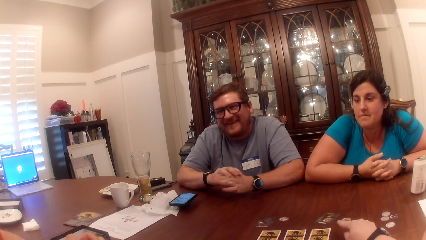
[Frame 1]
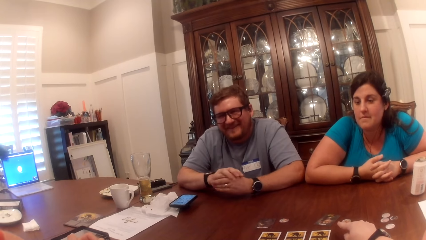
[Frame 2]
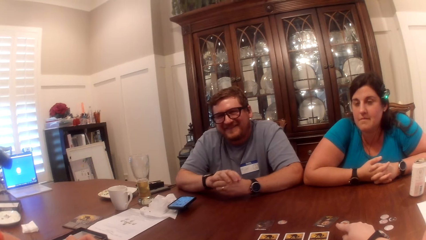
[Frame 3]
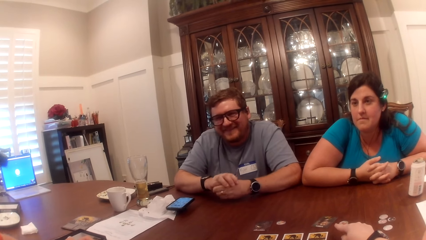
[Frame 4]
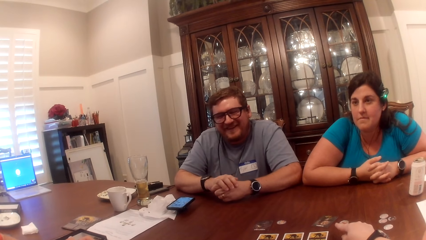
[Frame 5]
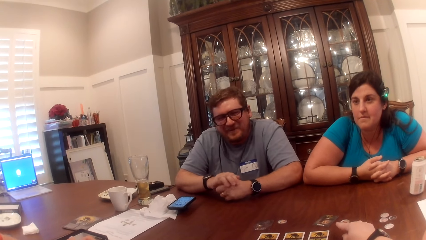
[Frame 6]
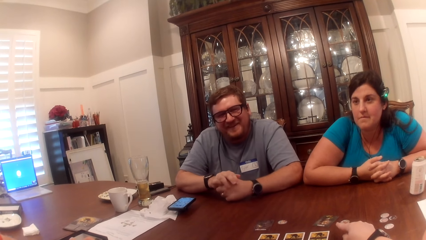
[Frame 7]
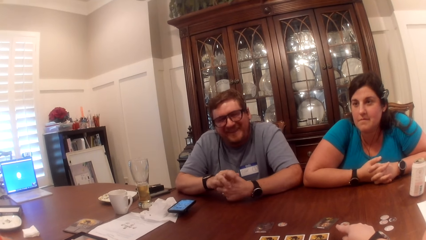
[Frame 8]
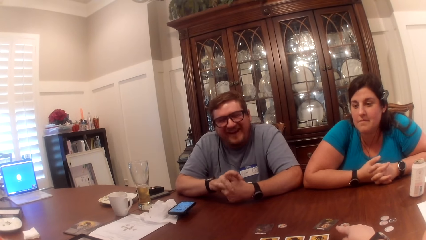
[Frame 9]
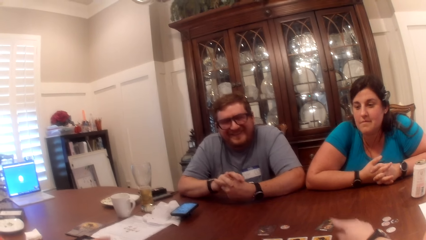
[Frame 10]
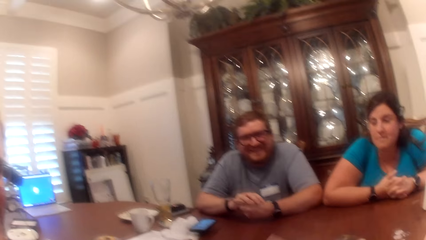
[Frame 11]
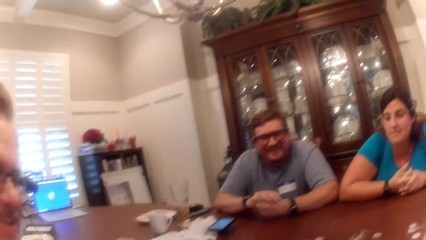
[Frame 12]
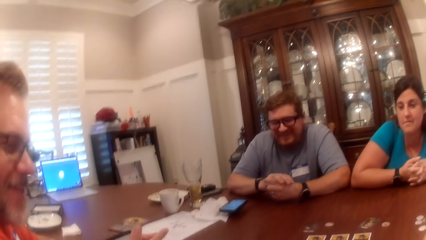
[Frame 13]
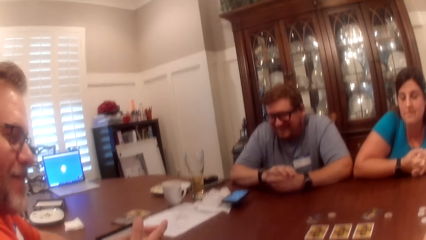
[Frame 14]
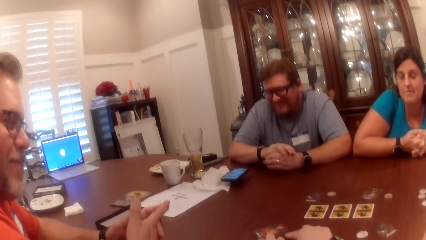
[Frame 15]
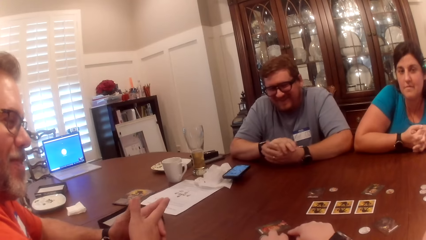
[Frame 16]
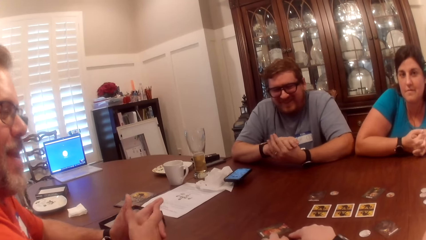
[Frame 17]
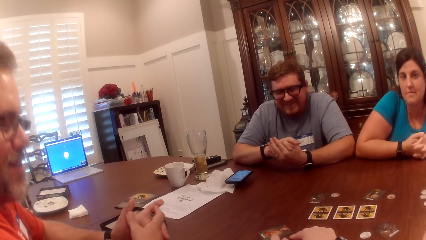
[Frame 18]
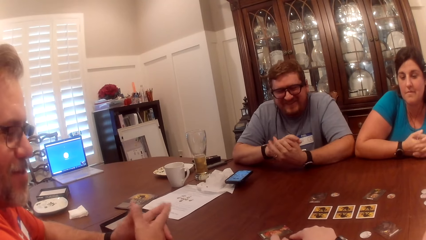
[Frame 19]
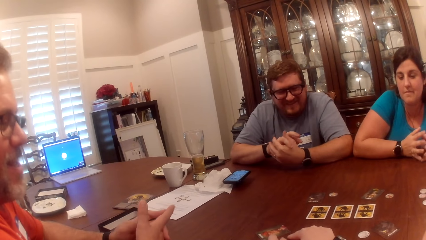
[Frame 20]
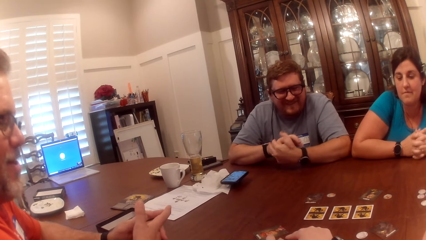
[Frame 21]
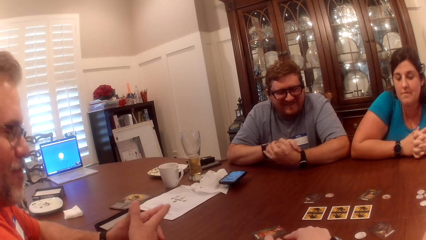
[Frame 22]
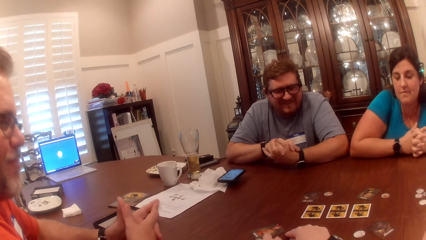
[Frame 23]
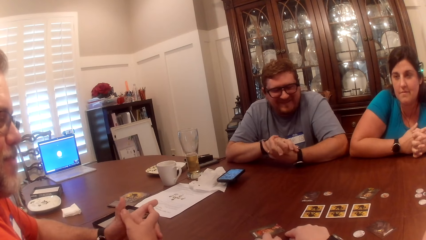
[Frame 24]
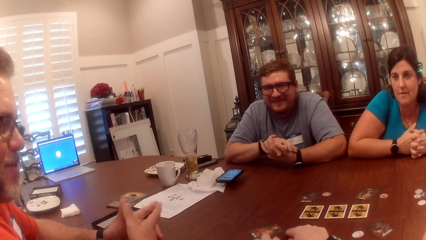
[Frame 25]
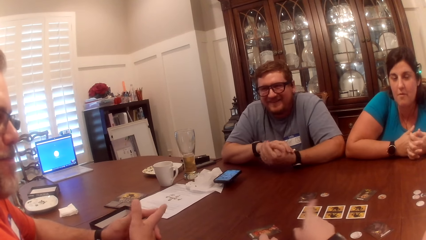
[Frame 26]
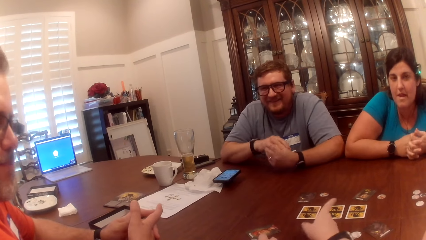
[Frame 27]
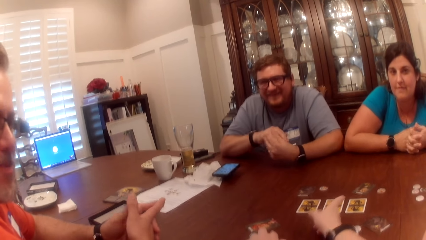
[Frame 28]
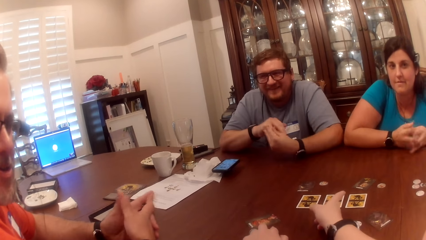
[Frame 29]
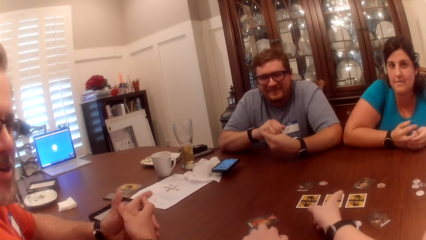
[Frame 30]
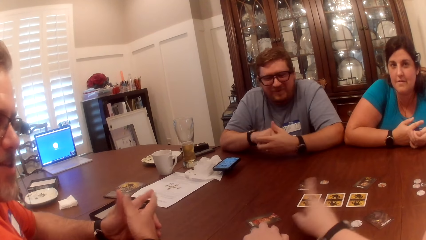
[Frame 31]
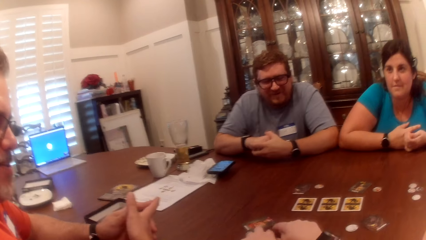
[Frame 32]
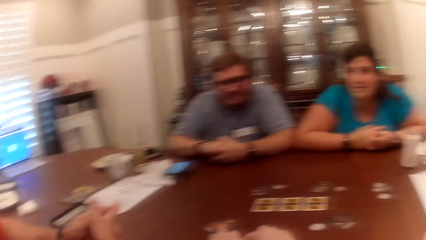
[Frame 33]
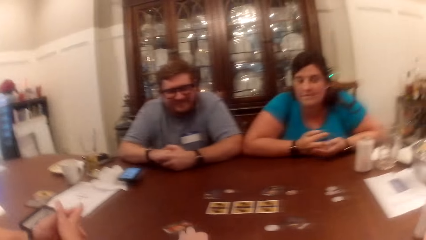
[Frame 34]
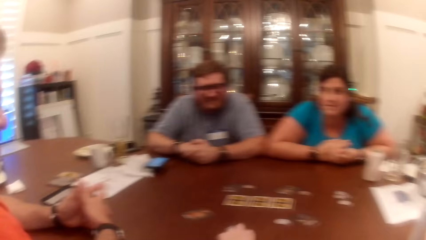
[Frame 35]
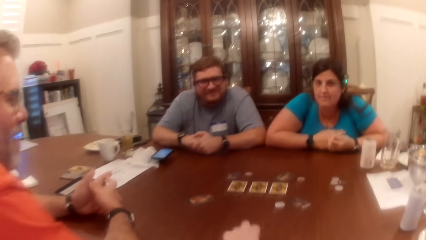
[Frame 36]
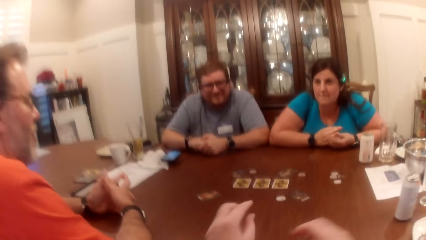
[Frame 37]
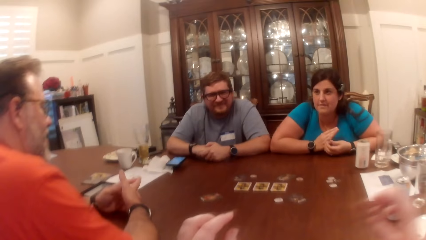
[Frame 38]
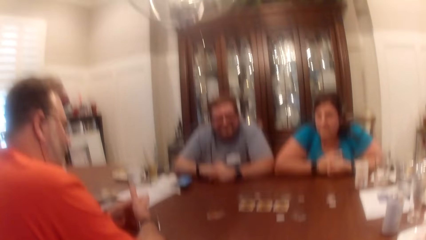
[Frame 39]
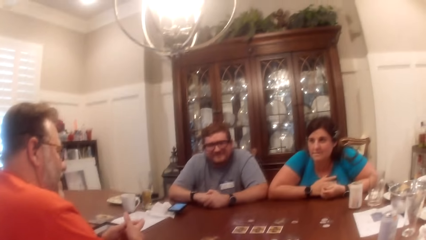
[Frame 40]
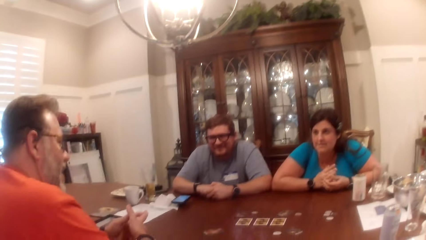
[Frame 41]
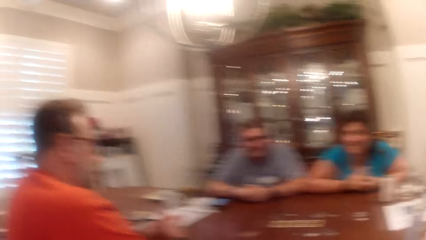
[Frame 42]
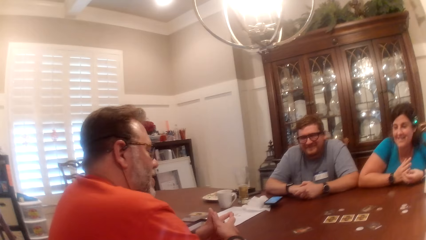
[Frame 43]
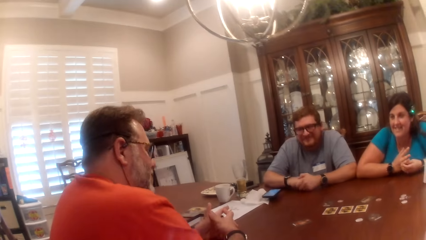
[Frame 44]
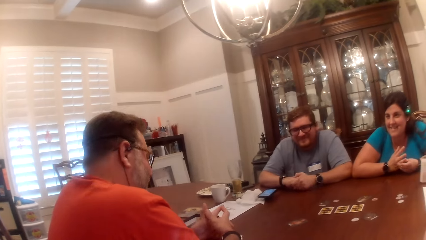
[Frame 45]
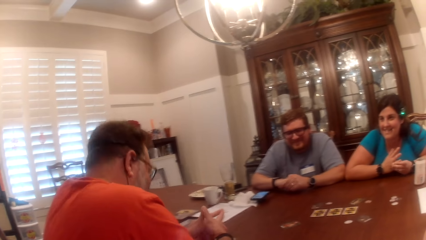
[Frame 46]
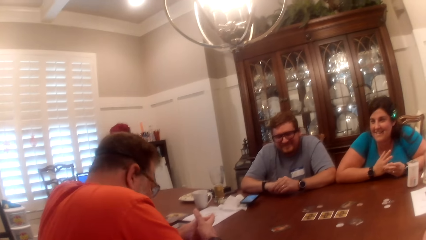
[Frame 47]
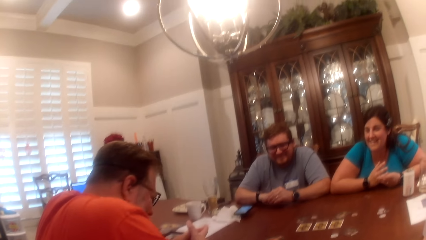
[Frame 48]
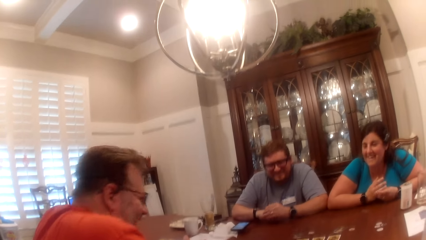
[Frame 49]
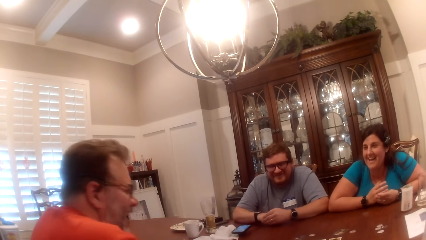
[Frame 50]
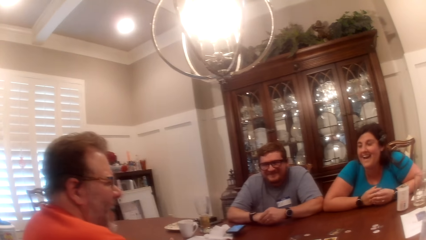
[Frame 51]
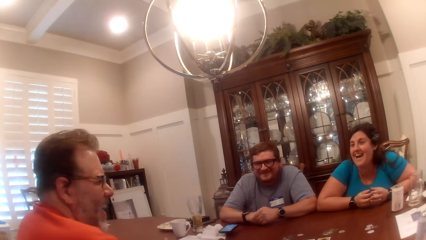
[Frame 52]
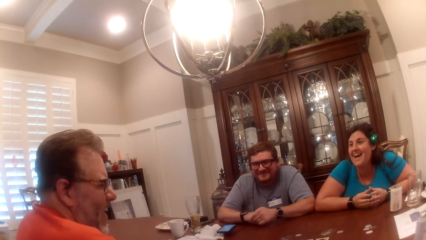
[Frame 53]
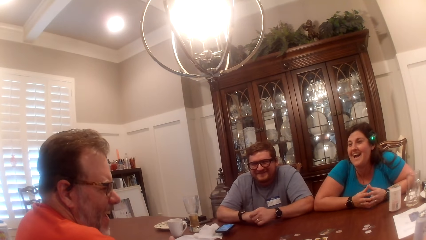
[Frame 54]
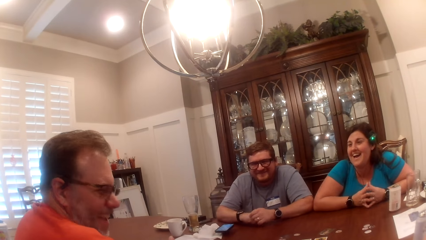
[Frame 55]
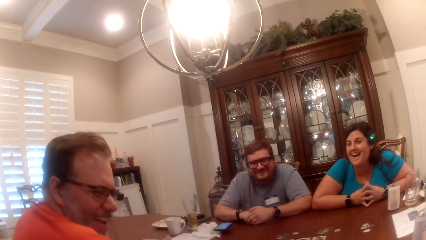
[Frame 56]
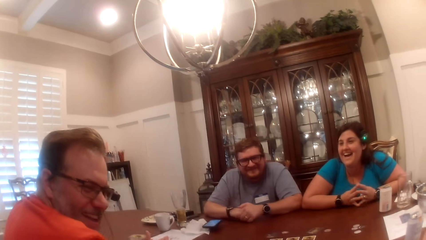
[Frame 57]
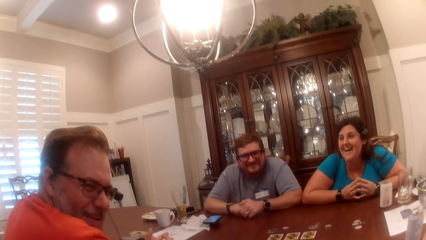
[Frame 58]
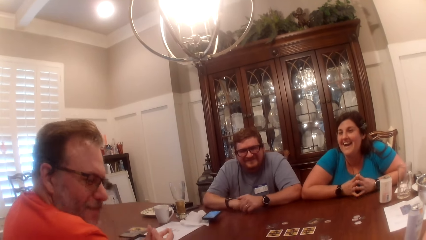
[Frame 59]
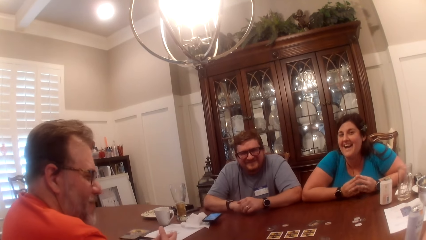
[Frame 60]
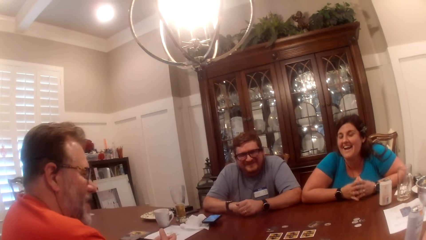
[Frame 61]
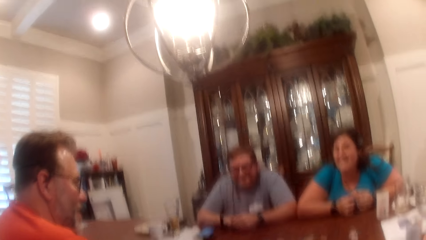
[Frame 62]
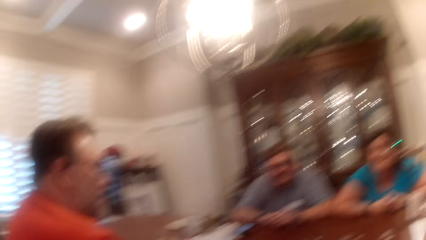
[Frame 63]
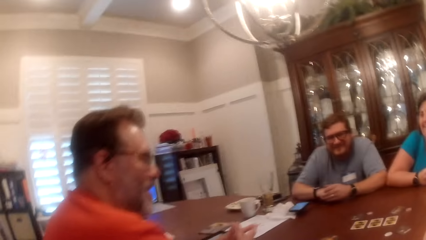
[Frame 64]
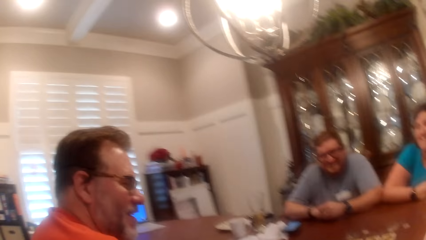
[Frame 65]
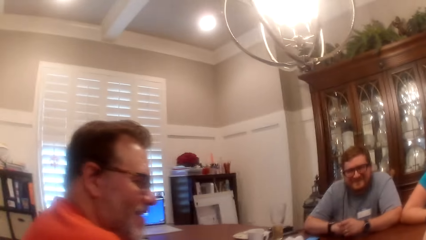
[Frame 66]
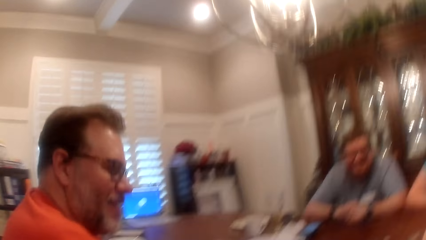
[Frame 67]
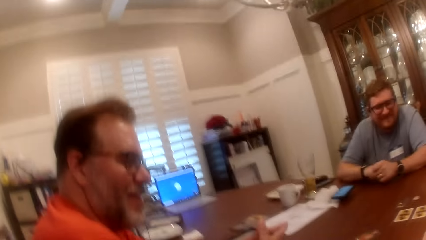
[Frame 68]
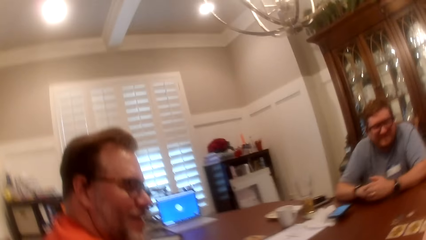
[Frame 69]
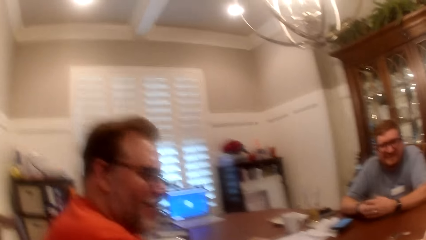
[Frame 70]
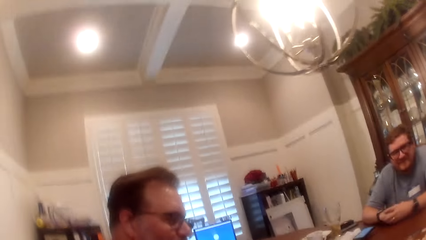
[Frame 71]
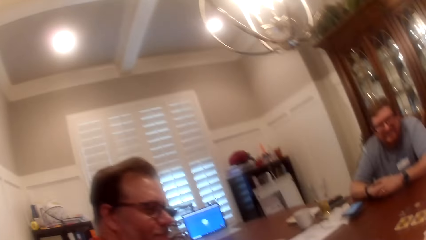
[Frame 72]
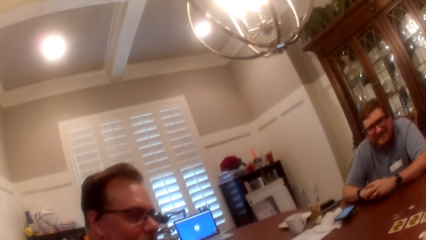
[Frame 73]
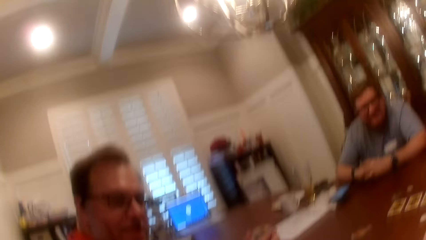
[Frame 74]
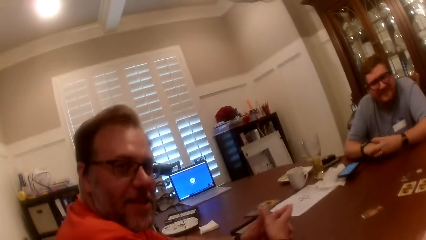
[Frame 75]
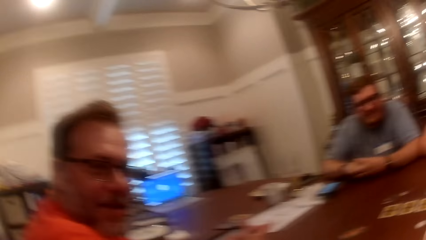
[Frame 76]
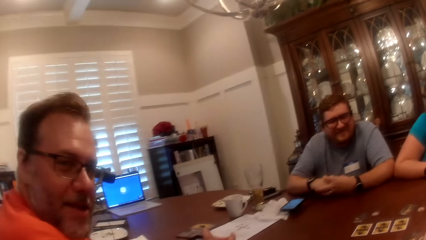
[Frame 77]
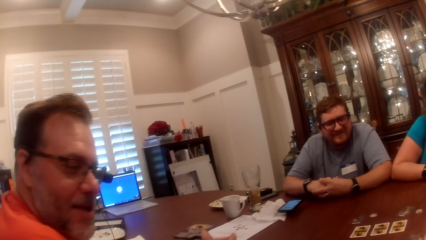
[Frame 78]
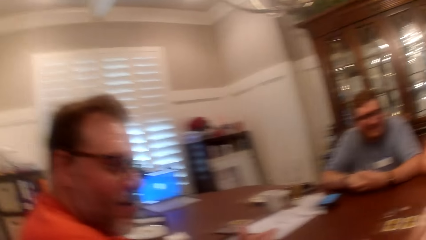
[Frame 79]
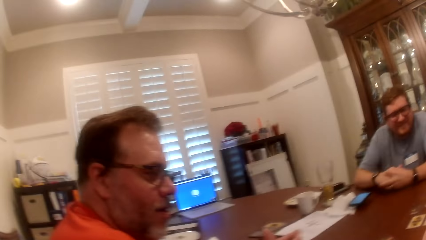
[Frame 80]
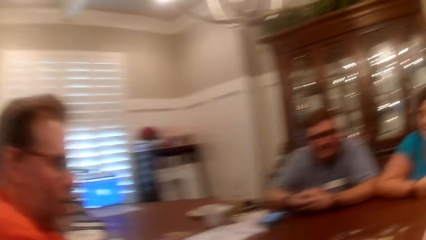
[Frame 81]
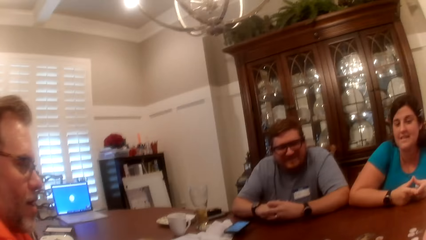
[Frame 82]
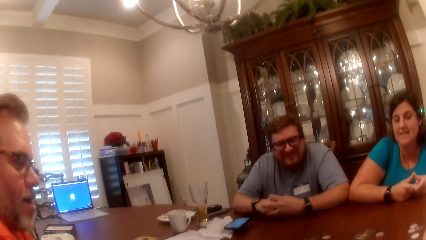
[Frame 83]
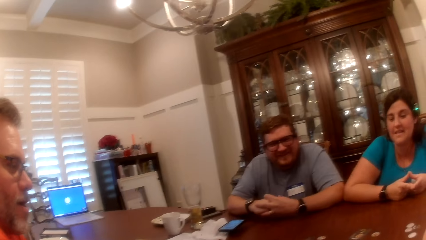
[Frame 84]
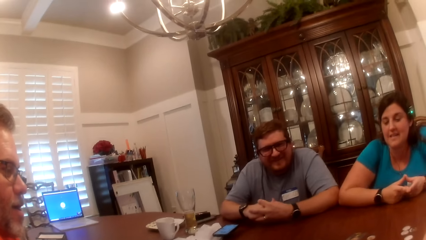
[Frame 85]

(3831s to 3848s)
A man speaks to another man, a woman, and the camera wearer at the table. The camera wearer speaks to the other man, the first man, and the woman at the table. The other man speaks to the first man, the woman, and the camera wearer at the table. The camera wearer speaks to the other man, the first man, and the woman at the table.
